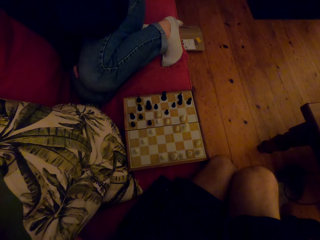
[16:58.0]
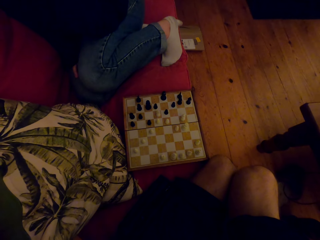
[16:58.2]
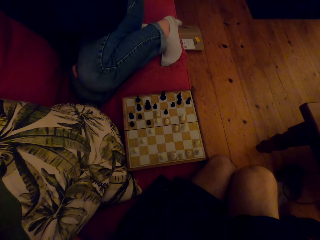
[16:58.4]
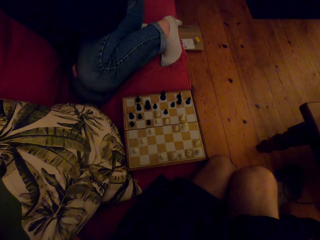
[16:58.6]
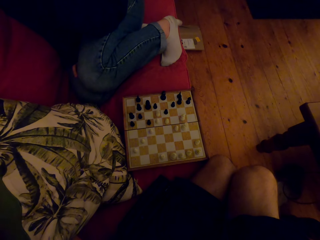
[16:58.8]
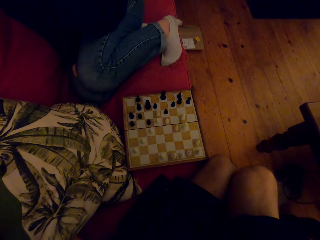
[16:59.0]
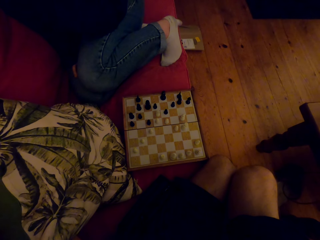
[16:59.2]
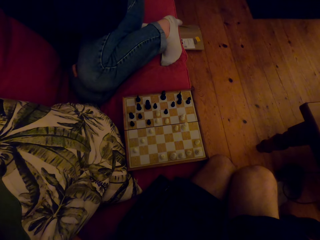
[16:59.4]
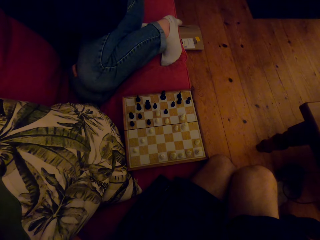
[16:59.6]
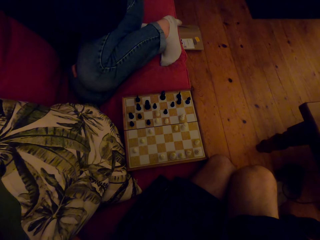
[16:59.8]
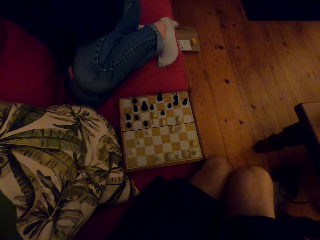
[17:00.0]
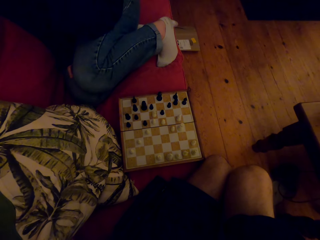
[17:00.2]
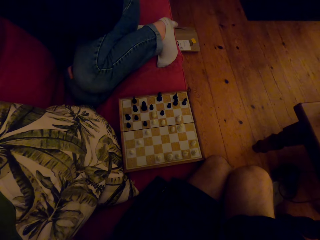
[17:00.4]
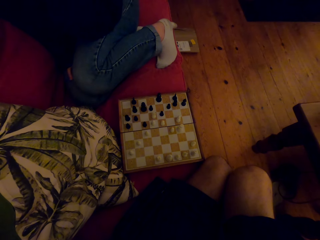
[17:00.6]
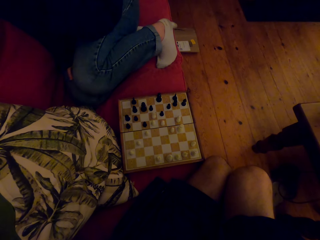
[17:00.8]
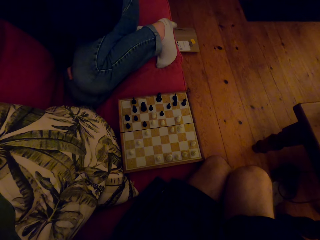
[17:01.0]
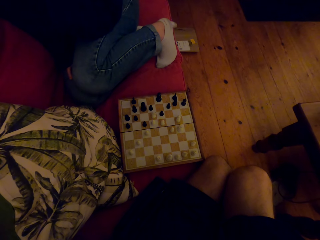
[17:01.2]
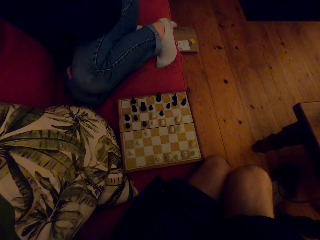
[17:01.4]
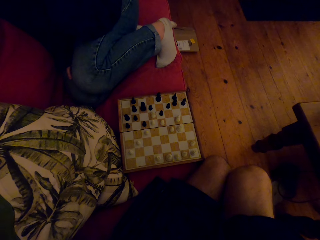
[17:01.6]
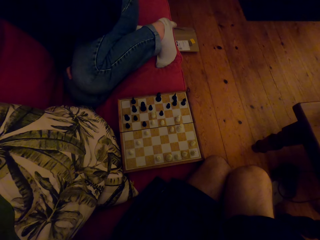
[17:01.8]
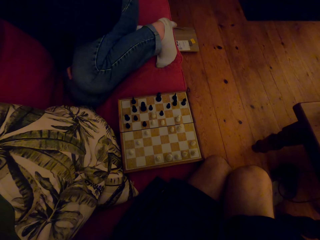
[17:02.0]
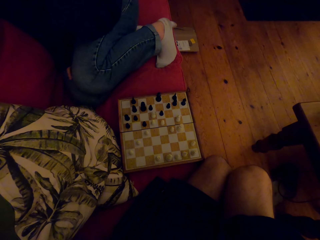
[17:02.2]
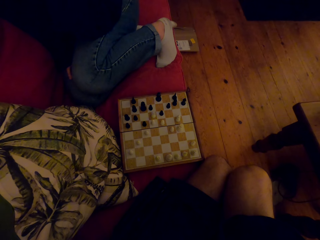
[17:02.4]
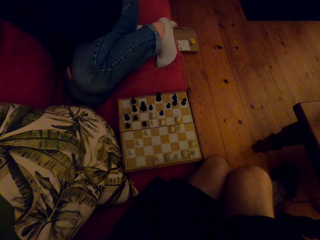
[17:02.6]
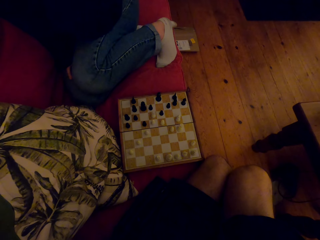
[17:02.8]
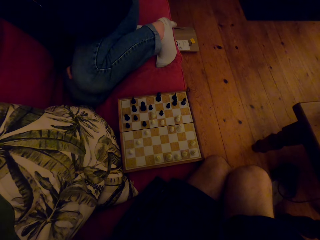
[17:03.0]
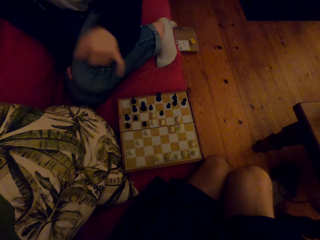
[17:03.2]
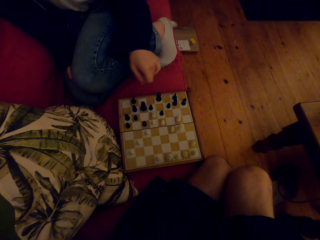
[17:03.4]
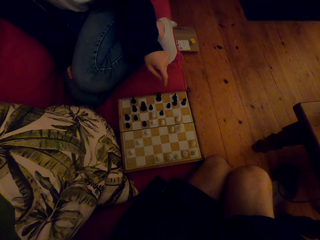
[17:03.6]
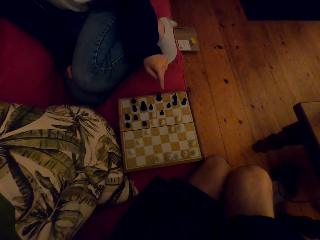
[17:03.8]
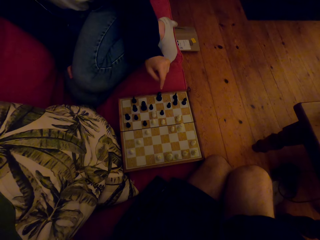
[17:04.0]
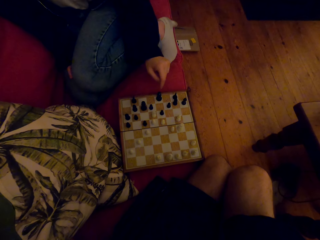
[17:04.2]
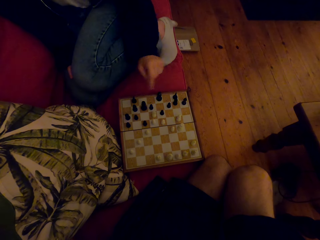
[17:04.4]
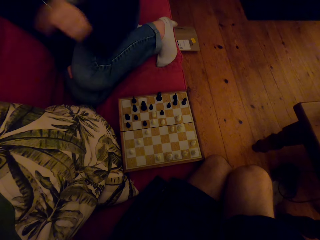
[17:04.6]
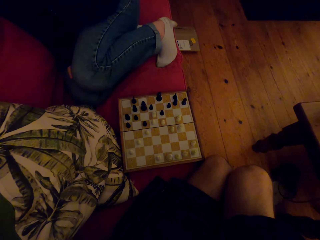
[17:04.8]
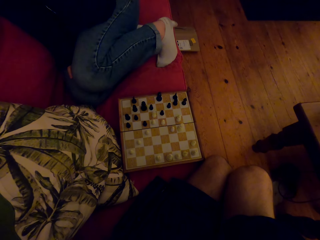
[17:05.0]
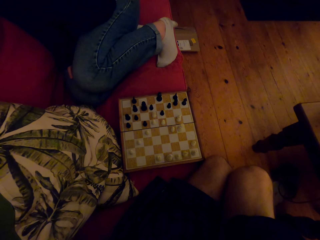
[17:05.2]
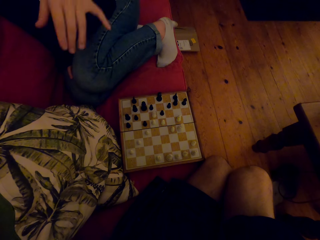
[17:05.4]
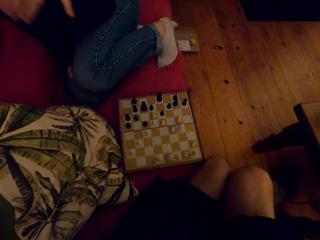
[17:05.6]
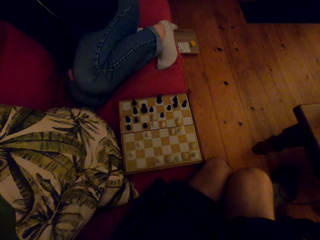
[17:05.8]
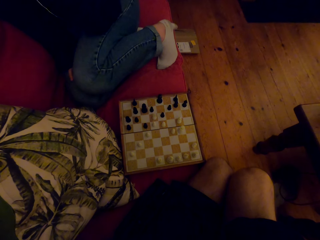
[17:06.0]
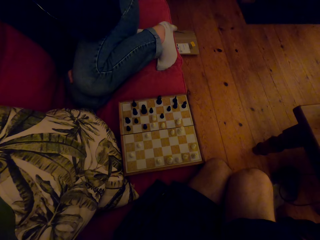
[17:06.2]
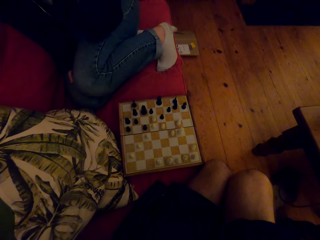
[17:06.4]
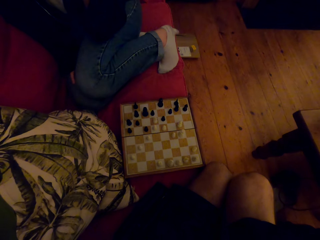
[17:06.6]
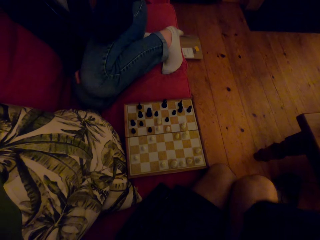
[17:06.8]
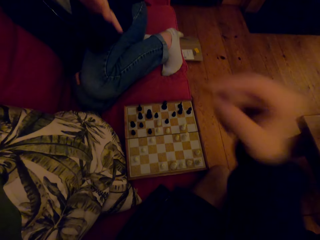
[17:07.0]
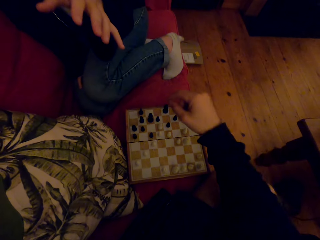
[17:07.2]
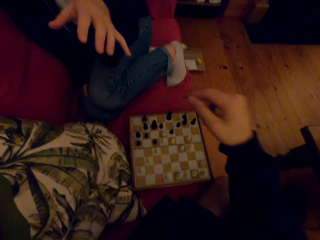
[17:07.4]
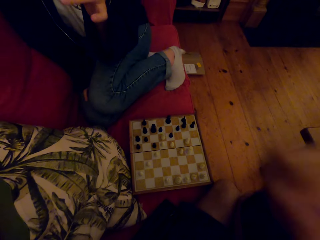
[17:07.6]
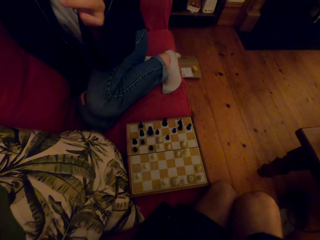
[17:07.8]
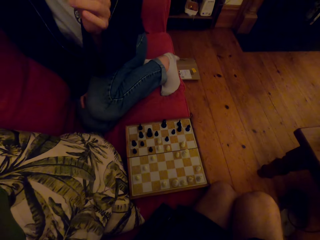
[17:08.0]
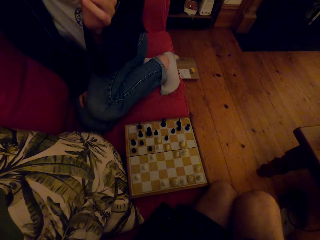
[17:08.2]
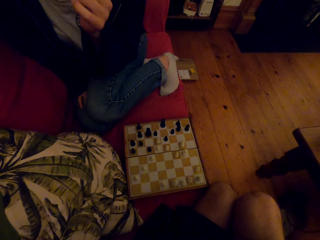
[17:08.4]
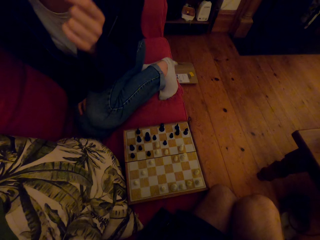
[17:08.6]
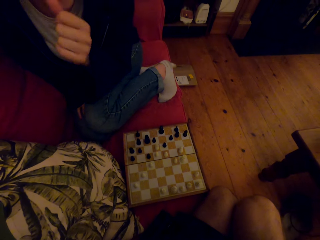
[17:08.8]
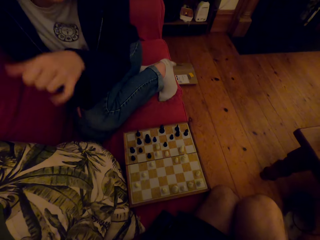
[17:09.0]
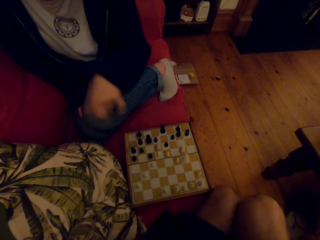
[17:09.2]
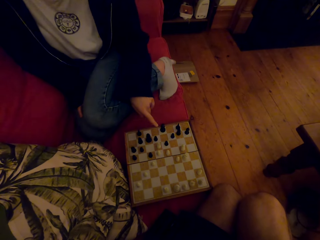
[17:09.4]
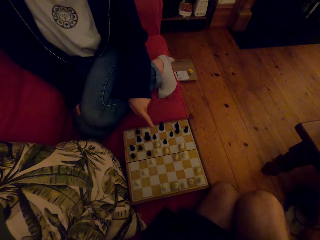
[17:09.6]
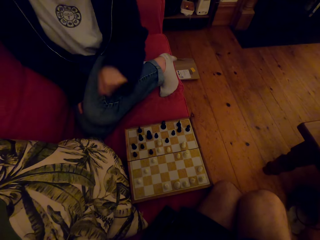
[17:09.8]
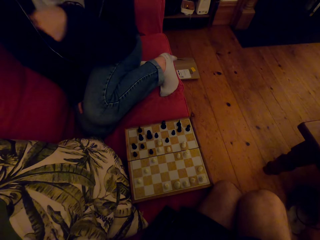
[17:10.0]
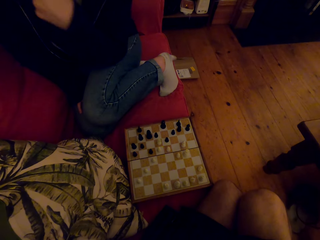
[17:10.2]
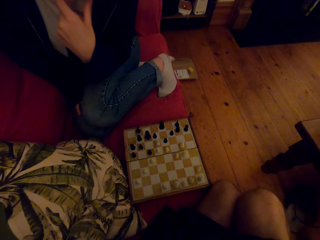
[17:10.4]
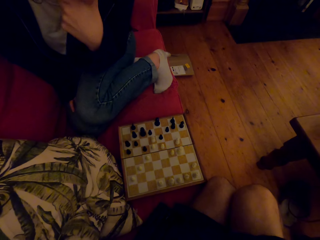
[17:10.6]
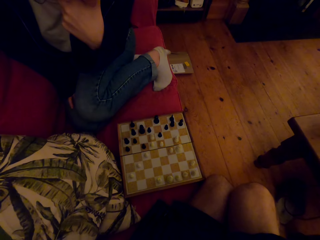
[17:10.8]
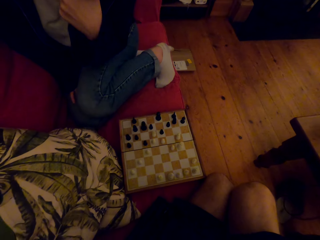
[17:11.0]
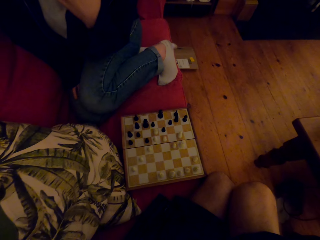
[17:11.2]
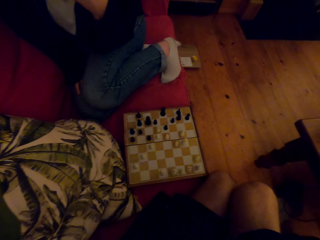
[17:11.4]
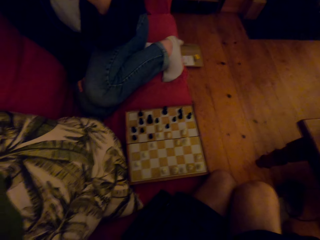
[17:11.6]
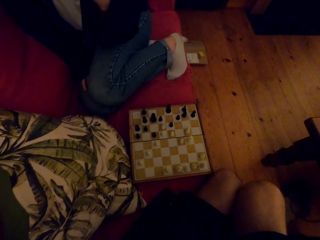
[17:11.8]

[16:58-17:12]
The camera wearer looks at the board. A person points at the chess piece. The camera wearer points at the chess piece. The person points at the chess piece.

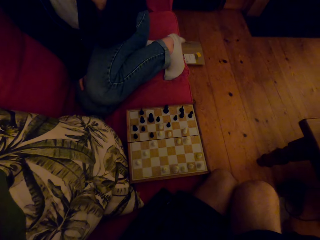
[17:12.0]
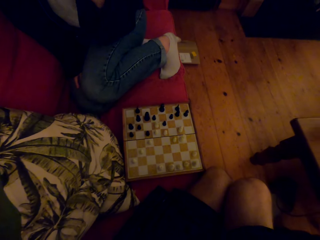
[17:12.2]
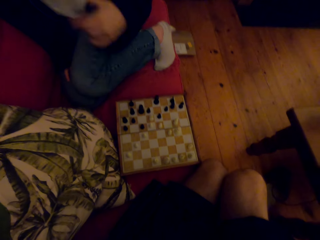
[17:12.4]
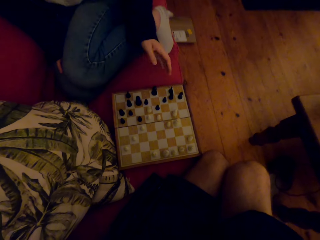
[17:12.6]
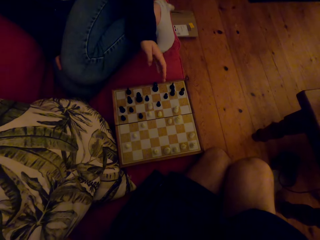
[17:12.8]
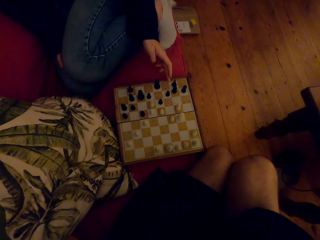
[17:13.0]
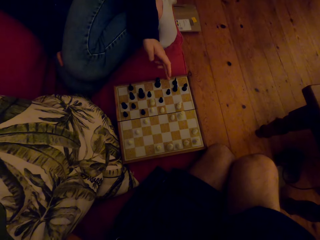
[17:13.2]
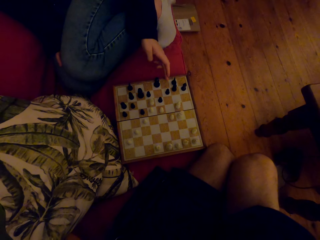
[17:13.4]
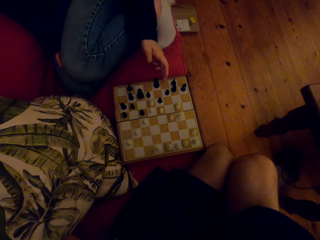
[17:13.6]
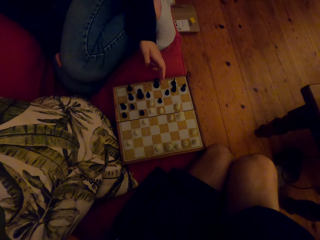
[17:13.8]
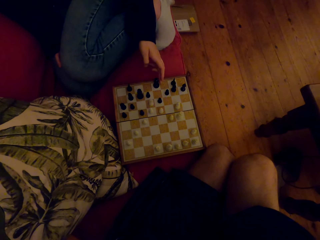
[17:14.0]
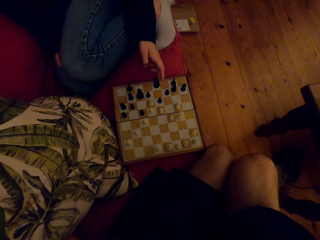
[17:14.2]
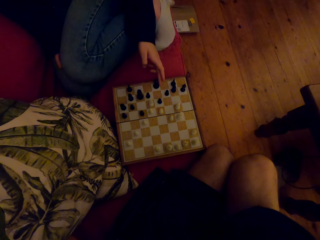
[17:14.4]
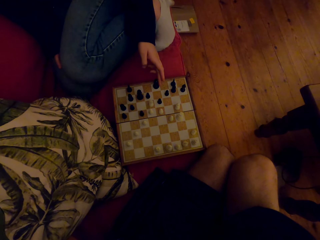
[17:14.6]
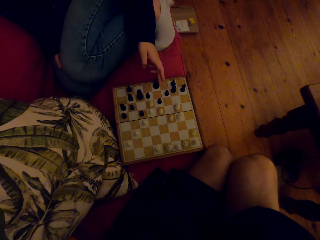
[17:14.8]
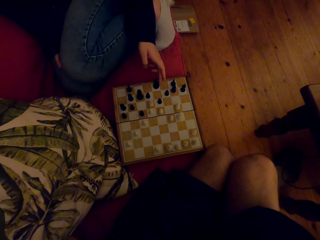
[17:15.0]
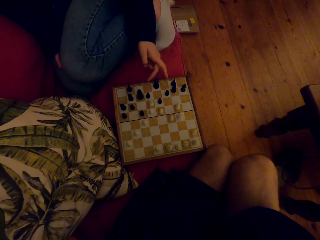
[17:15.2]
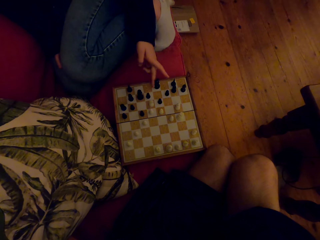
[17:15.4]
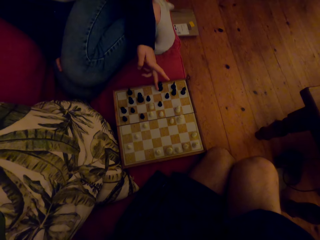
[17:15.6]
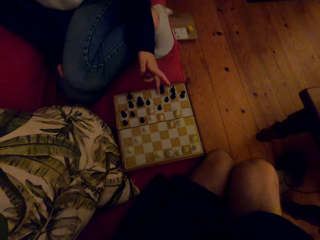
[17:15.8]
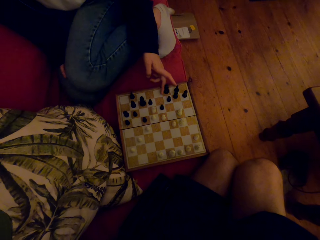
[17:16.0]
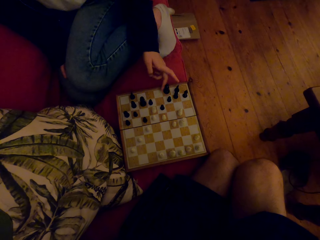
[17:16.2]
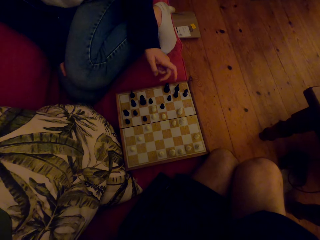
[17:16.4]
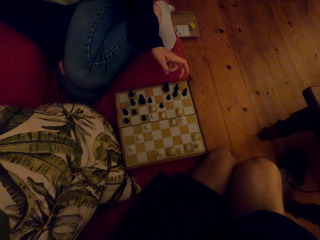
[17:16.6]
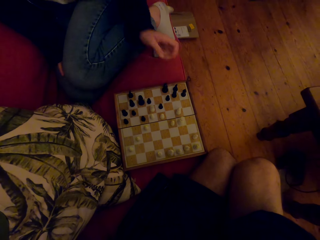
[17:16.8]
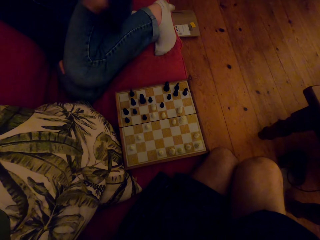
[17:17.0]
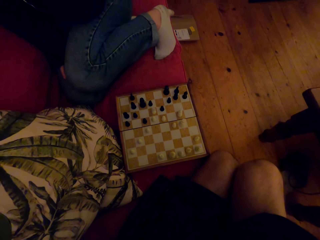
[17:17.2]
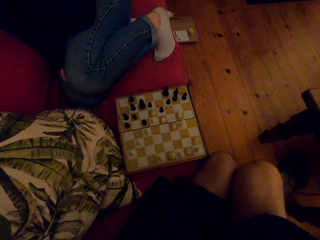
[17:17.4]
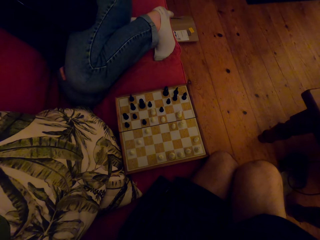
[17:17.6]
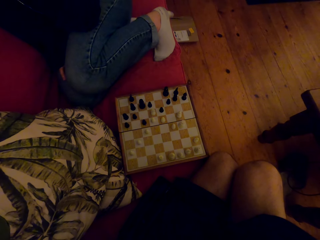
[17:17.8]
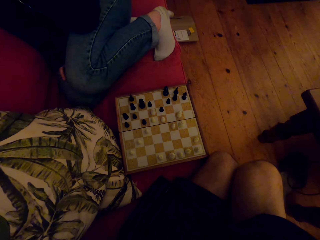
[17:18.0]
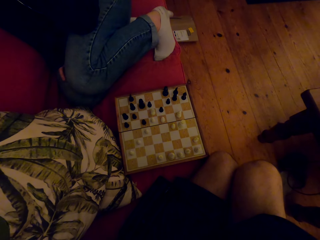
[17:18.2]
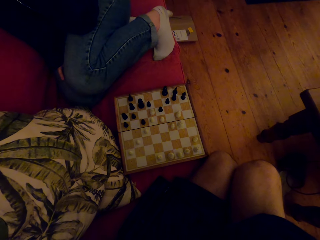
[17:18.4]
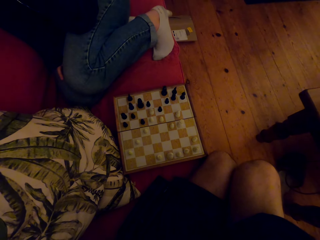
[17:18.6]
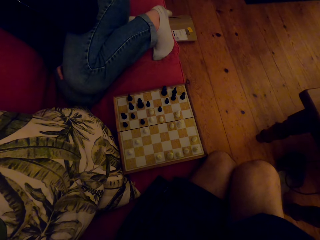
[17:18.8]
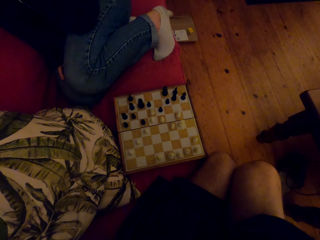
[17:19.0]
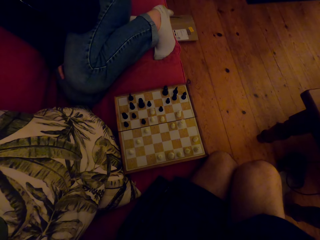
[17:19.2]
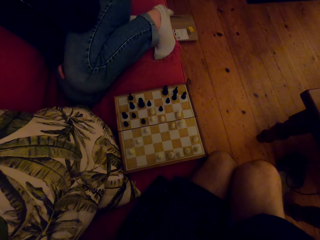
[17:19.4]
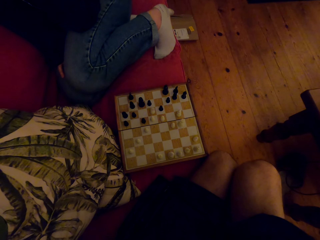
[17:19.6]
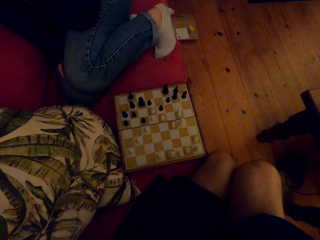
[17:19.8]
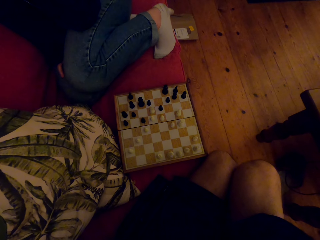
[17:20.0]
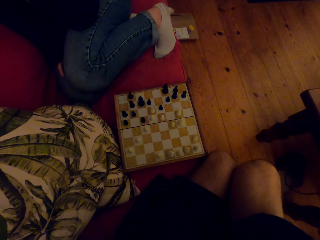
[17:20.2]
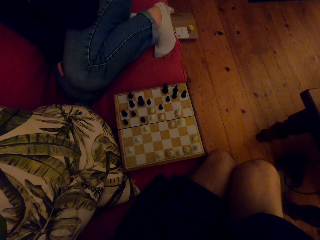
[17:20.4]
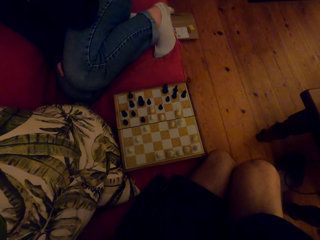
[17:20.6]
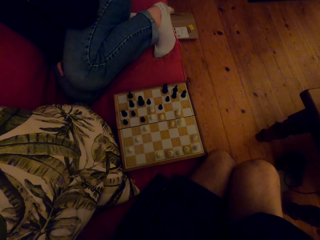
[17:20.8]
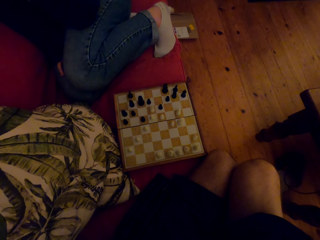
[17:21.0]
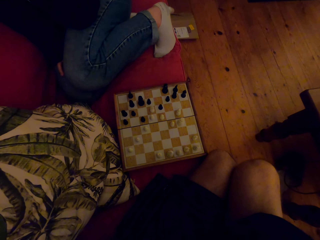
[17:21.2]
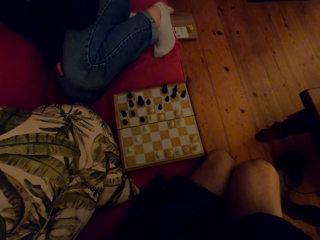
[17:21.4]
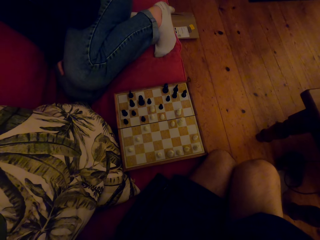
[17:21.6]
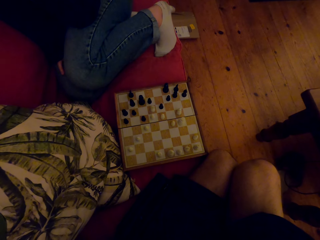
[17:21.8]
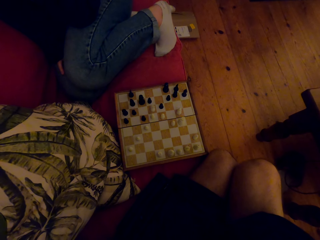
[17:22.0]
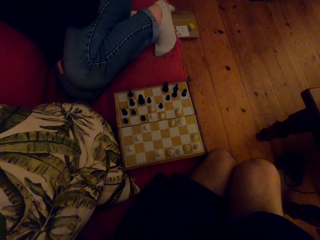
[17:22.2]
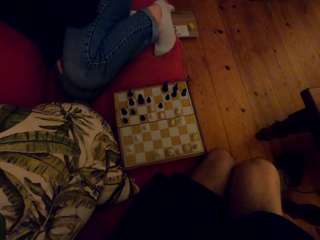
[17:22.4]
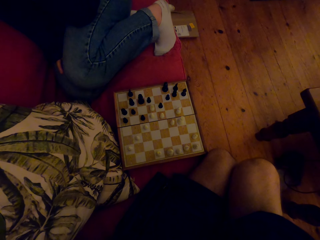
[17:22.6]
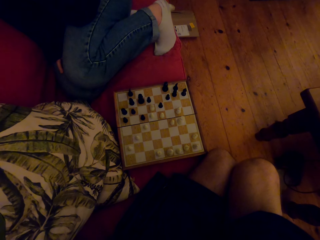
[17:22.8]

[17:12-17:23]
A person plays the chess game. The camera wearer talks to the person.
